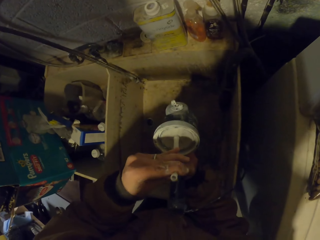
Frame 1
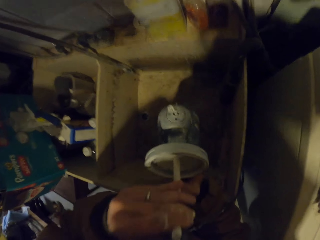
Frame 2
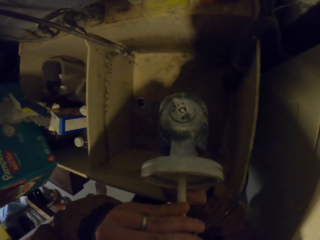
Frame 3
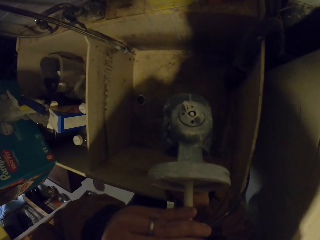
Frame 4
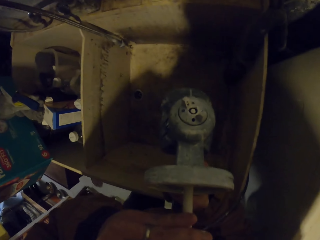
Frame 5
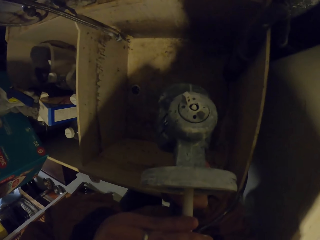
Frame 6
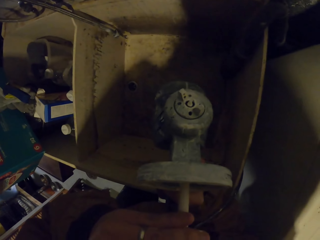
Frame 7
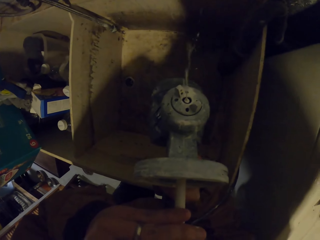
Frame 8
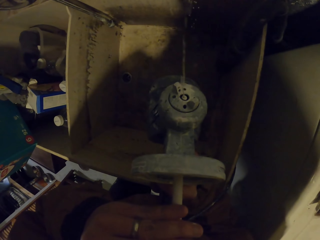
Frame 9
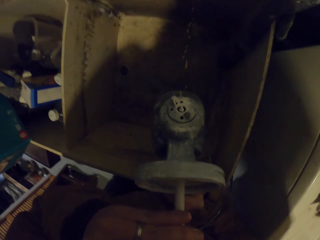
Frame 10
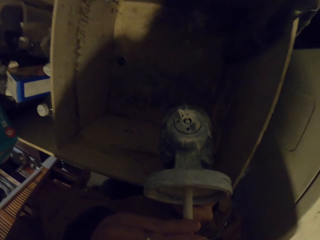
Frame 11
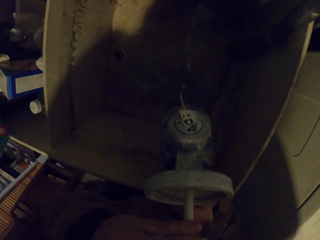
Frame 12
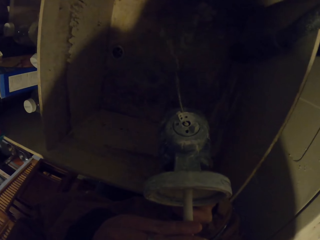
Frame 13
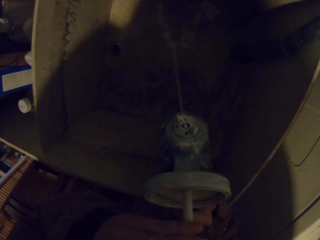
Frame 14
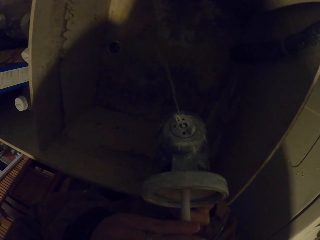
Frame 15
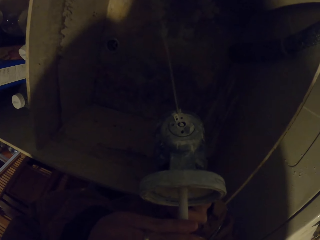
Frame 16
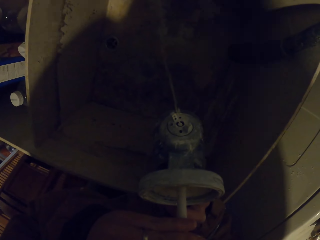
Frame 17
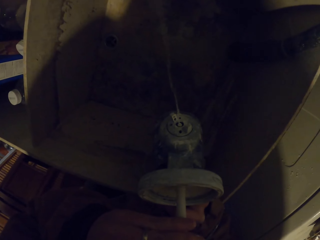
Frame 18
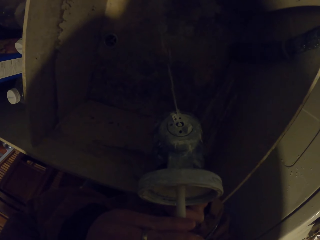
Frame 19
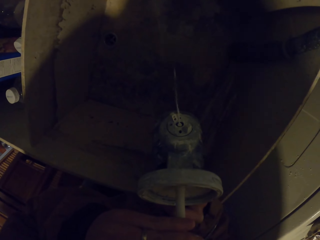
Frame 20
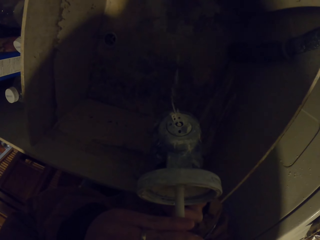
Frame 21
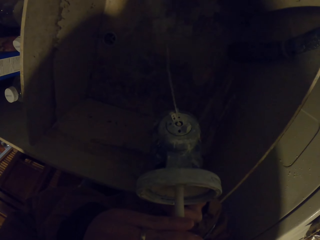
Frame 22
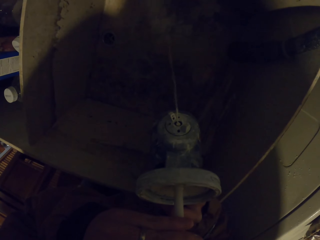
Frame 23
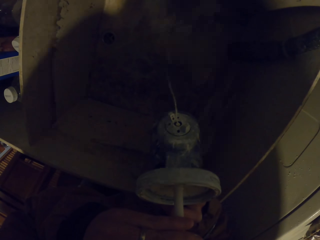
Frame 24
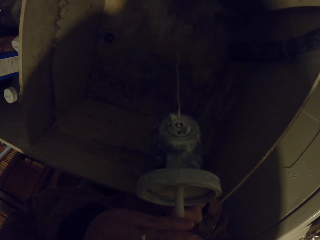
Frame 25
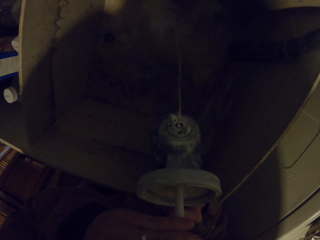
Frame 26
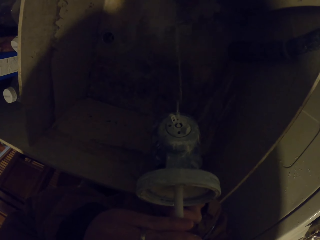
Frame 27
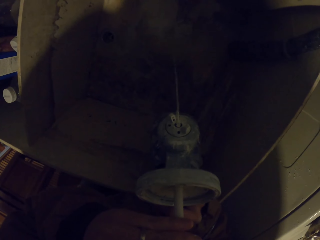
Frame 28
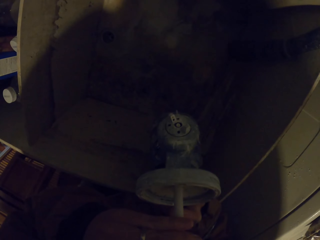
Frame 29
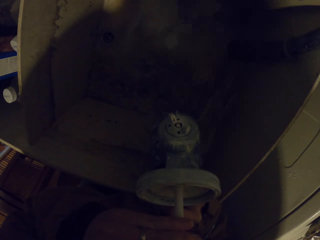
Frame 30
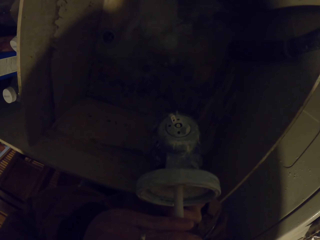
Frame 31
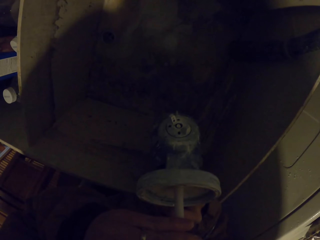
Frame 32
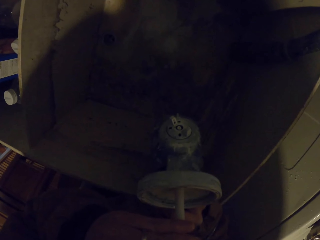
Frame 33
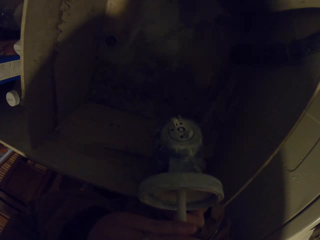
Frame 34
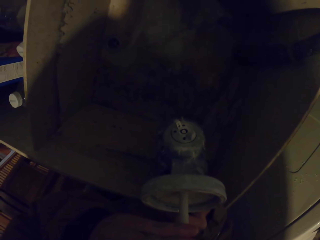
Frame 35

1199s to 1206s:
The camera wearer blows the water pump.

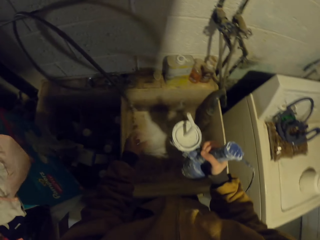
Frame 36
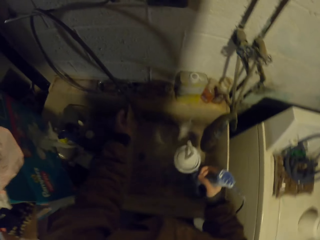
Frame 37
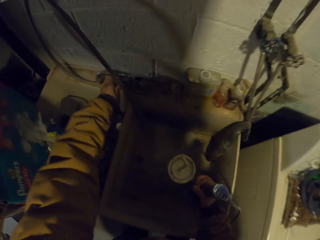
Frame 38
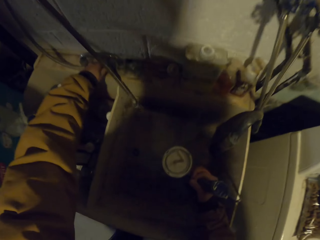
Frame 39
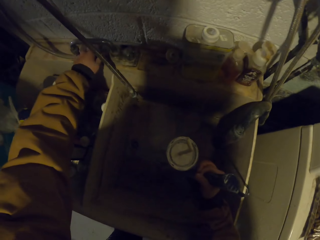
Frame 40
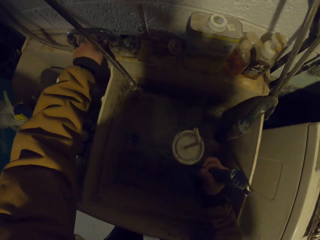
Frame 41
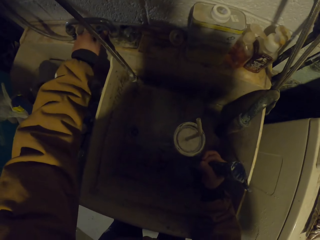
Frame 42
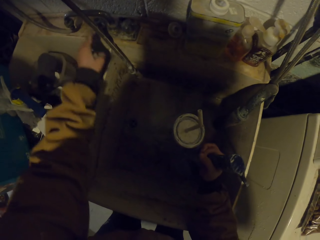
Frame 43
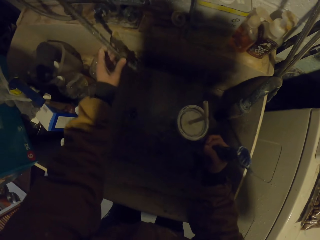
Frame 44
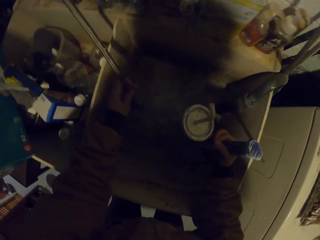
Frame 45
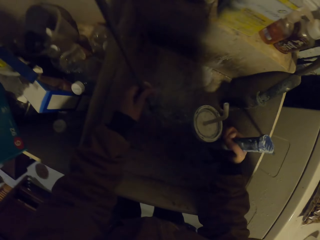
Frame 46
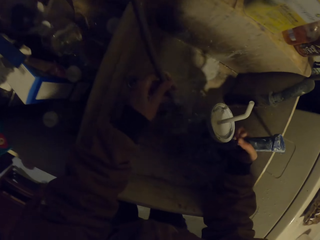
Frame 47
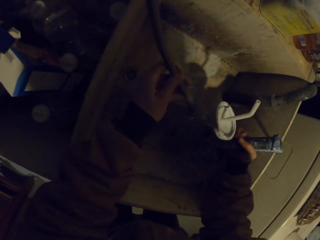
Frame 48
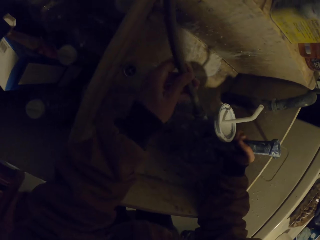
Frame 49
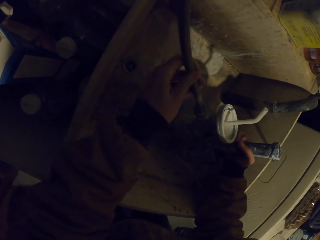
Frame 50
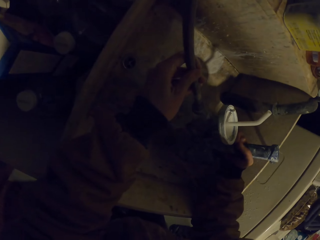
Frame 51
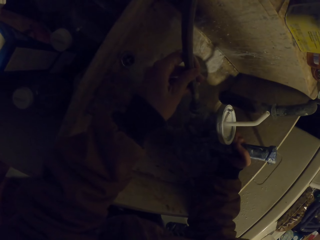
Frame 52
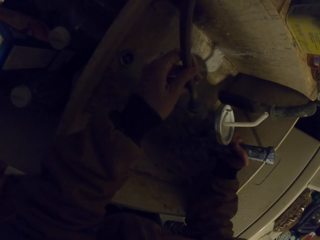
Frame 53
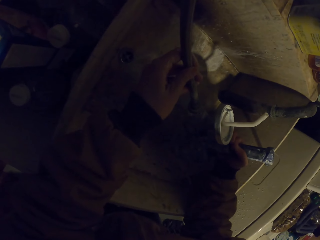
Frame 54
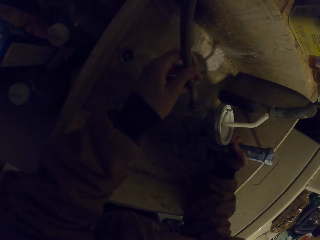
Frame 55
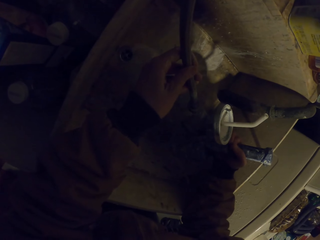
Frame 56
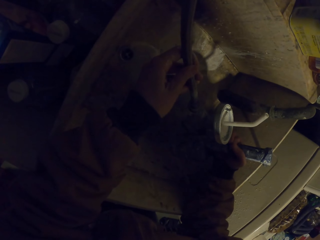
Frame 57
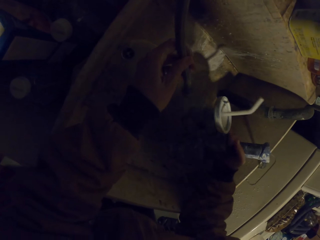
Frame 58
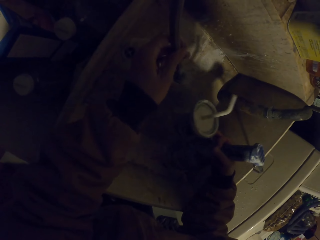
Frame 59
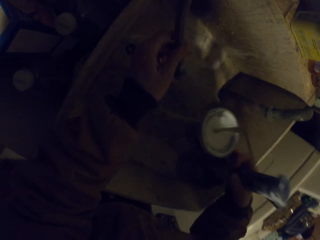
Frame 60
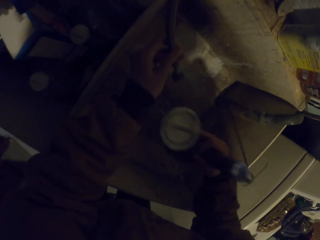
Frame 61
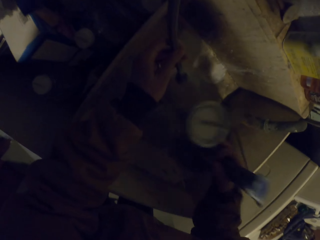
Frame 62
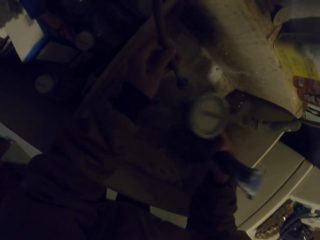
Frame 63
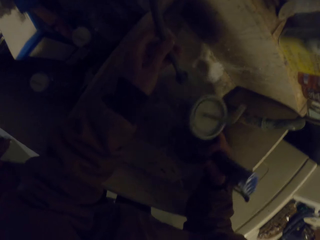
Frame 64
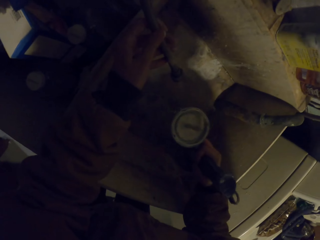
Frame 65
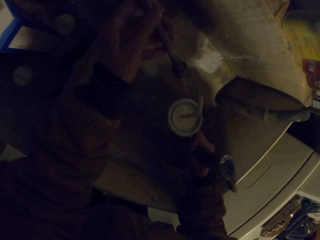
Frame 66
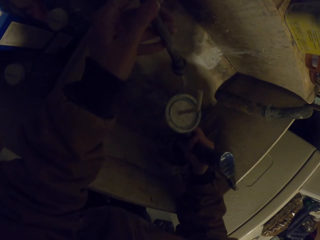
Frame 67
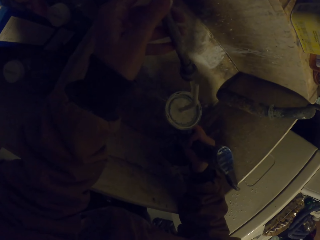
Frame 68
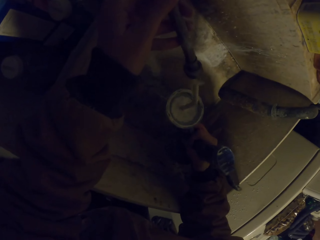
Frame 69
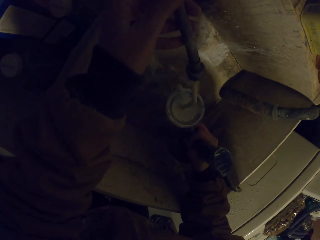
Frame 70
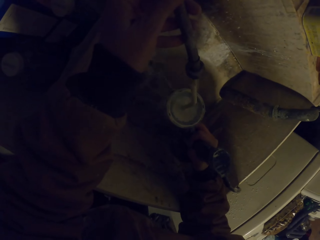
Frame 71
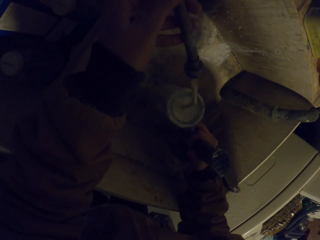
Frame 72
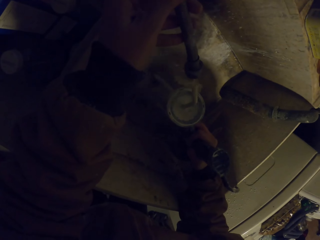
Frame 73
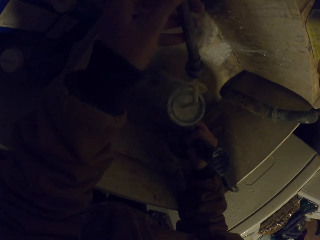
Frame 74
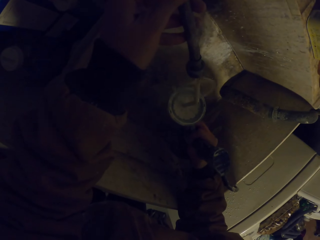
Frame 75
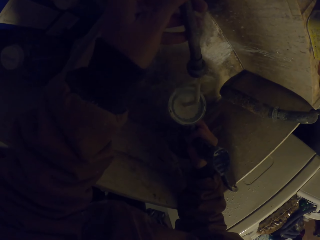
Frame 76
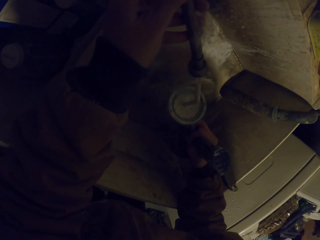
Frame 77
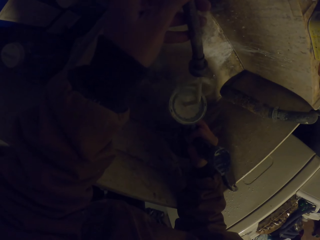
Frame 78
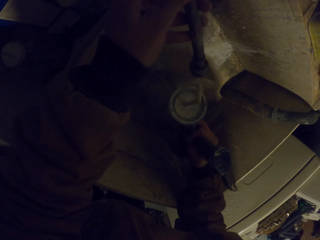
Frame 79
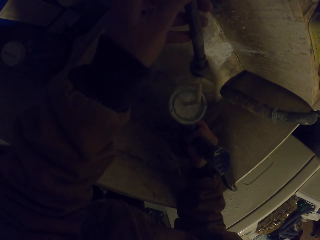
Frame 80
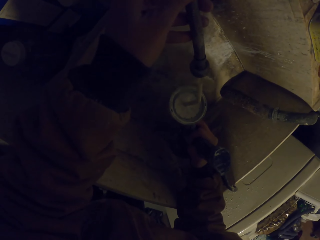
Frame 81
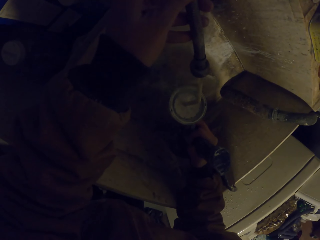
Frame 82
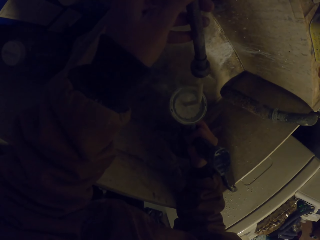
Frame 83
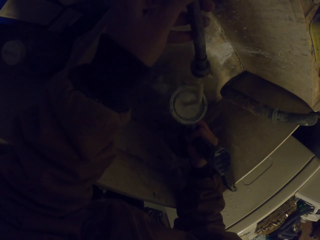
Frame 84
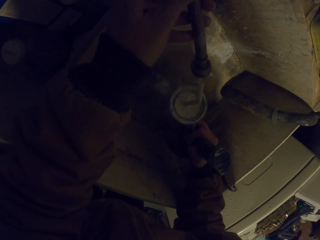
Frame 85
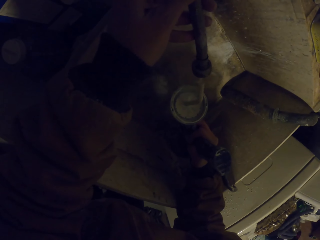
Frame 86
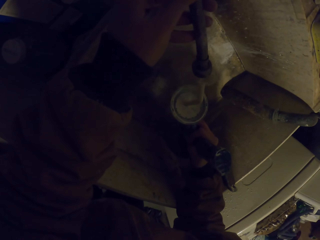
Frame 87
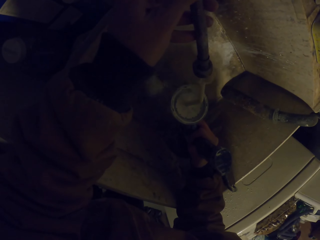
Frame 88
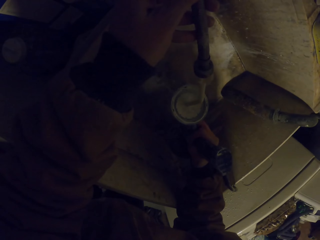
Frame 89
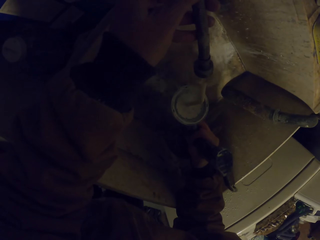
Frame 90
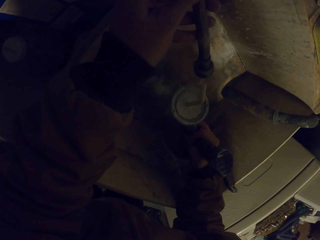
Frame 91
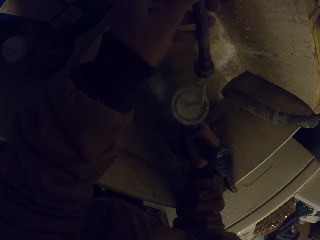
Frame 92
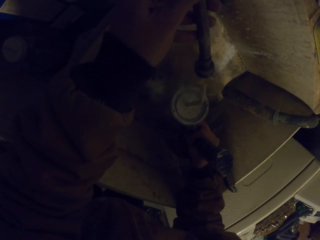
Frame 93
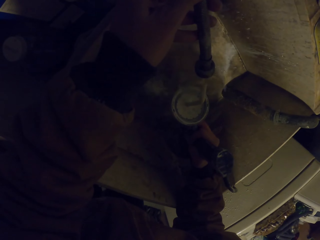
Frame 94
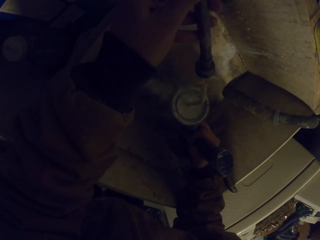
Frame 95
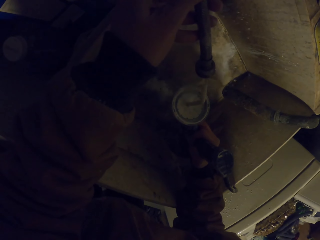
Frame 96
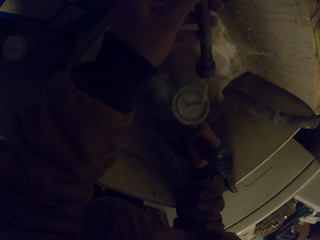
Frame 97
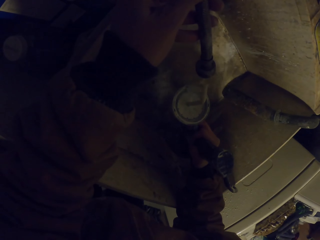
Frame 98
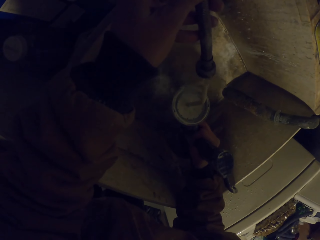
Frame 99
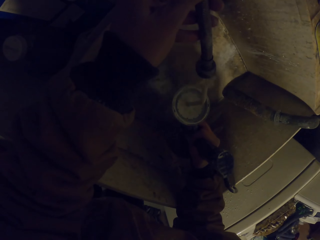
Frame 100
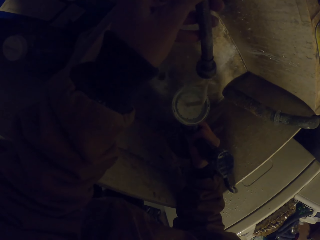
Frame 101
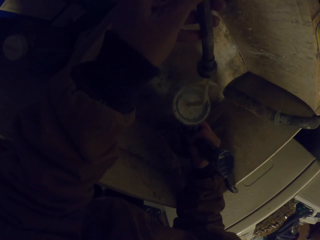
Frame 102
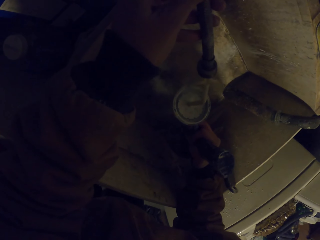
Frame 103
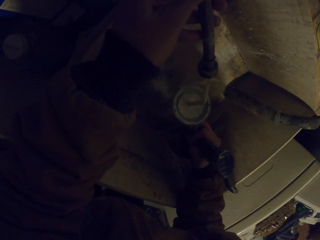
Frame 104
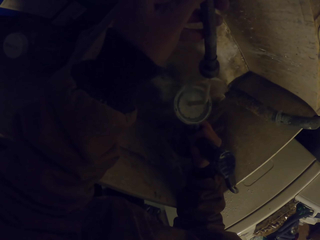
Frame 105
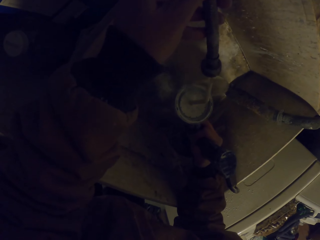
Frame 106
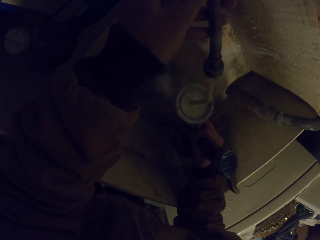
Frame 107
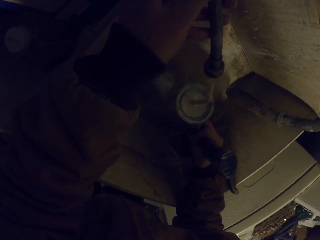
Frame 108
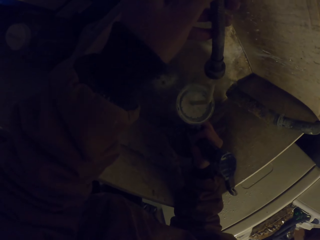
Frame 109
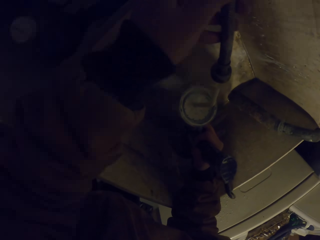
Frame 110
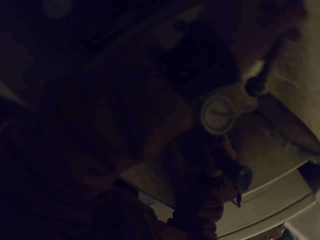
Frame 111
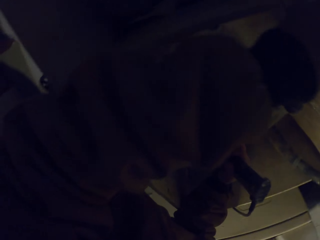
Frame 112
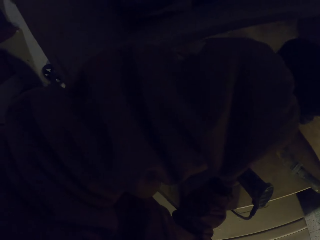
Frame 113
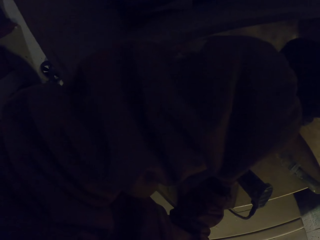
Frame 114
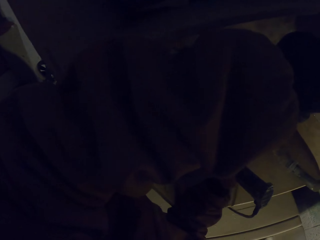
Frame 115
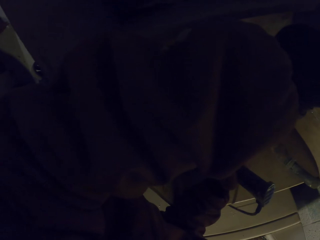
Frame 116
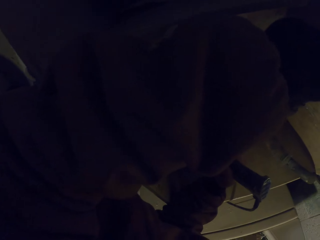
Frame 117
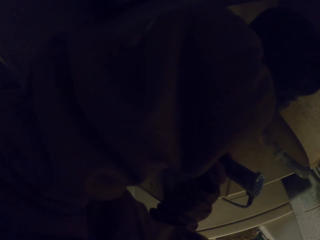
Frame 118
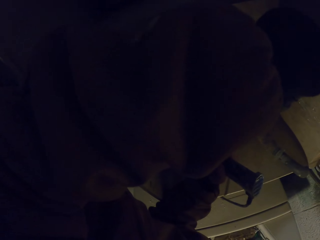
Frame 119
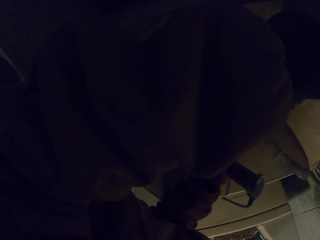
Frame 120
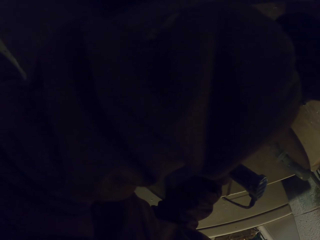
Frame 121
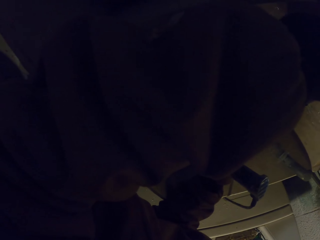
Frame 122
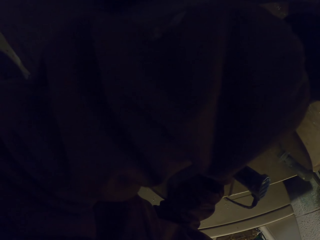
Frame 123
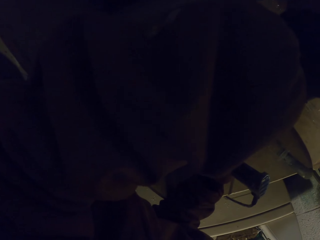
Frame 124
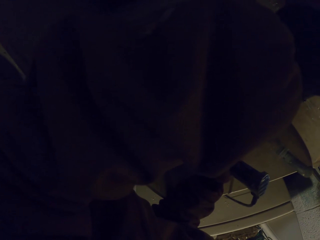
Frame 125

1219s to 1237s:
The camera wearer opens the tap. They clean a sprayer. They fix the water pipe into the water pump. They pour water on the water pump.
